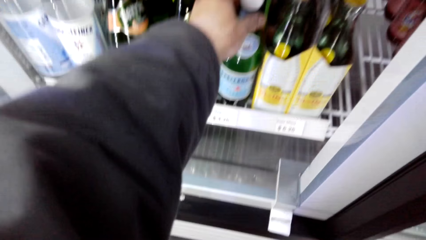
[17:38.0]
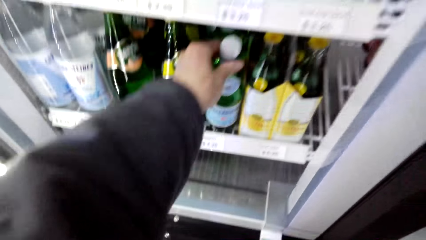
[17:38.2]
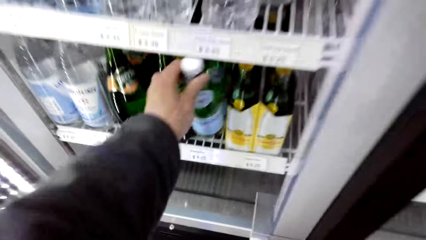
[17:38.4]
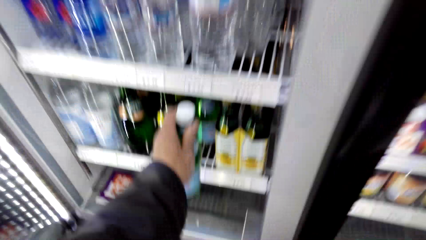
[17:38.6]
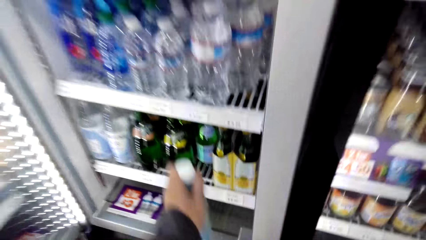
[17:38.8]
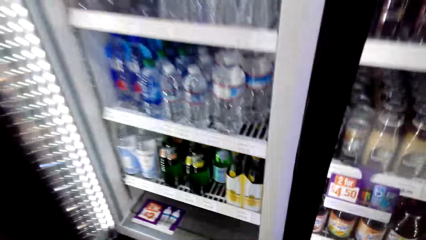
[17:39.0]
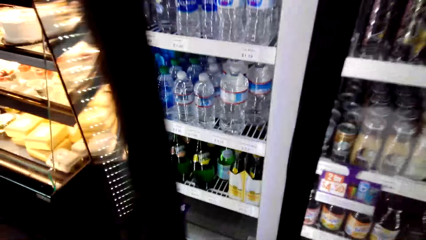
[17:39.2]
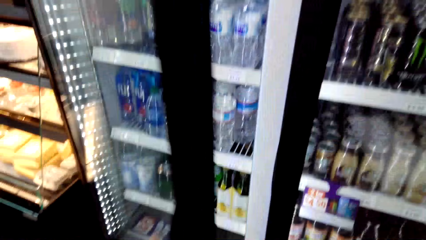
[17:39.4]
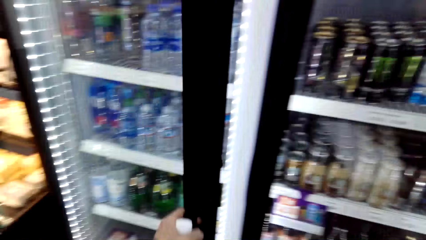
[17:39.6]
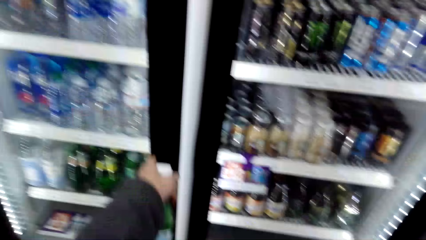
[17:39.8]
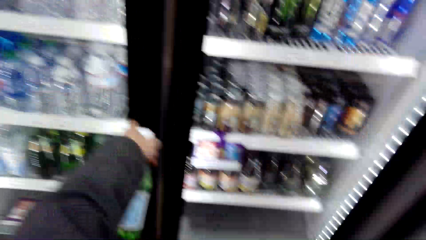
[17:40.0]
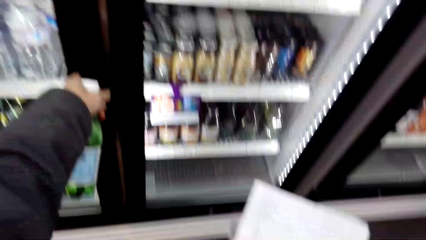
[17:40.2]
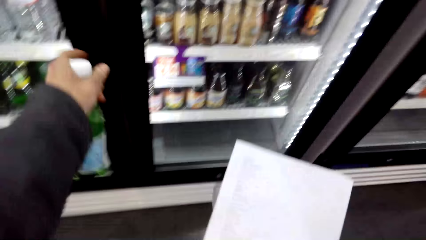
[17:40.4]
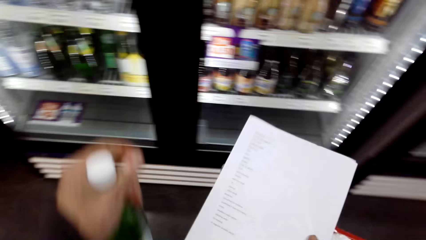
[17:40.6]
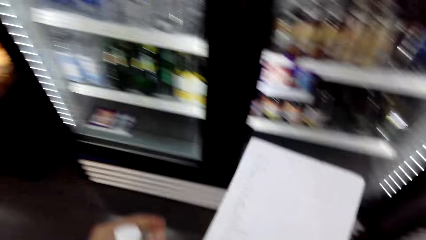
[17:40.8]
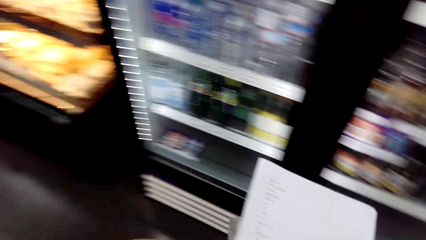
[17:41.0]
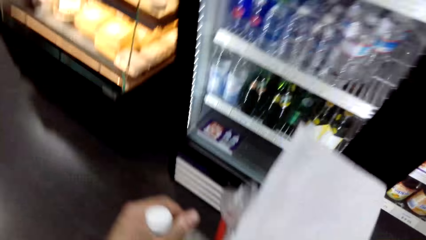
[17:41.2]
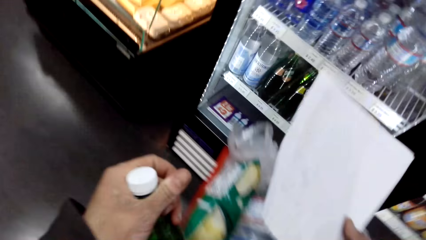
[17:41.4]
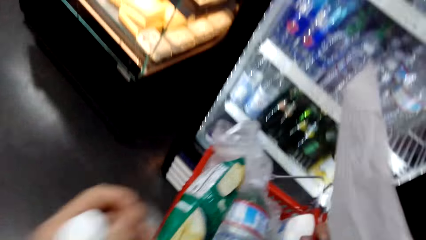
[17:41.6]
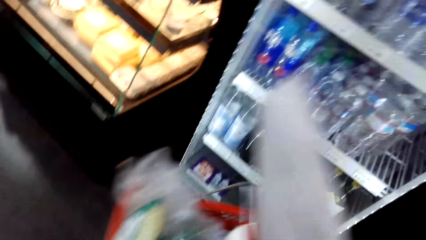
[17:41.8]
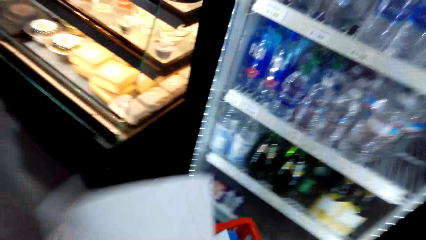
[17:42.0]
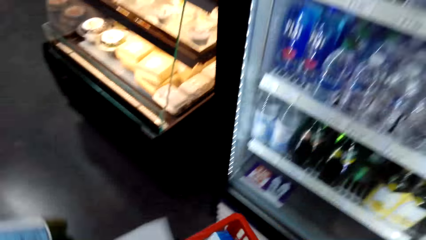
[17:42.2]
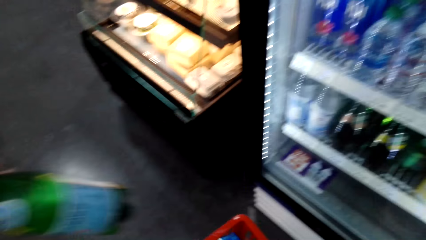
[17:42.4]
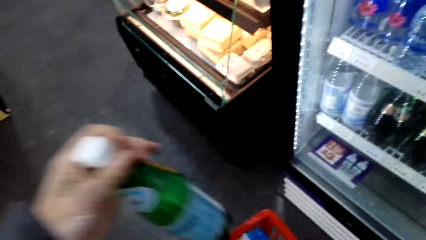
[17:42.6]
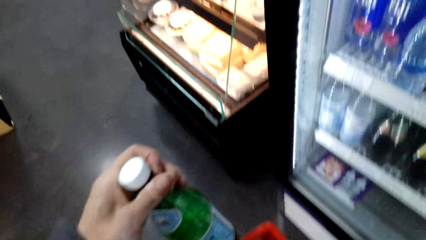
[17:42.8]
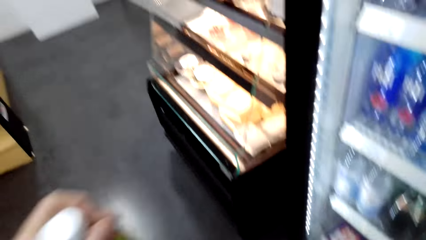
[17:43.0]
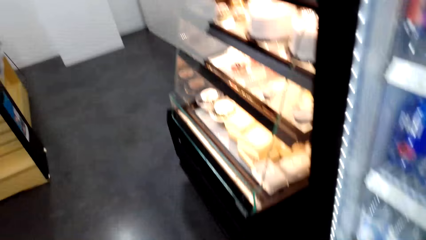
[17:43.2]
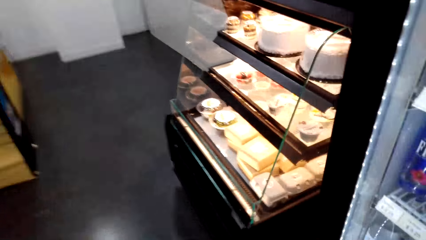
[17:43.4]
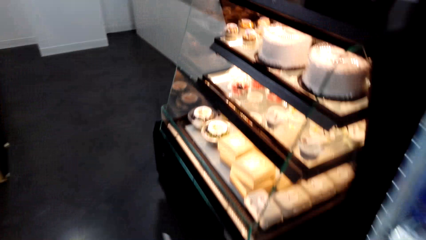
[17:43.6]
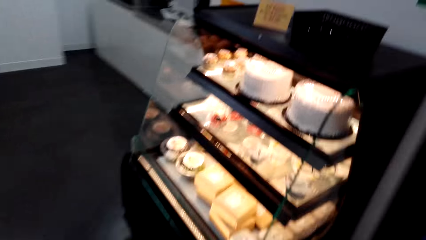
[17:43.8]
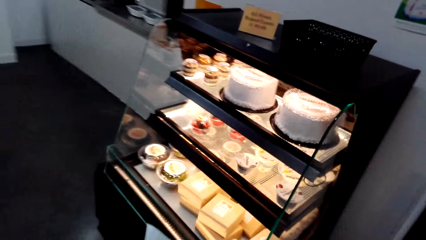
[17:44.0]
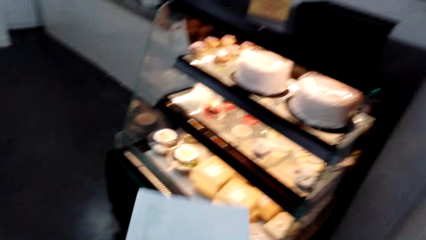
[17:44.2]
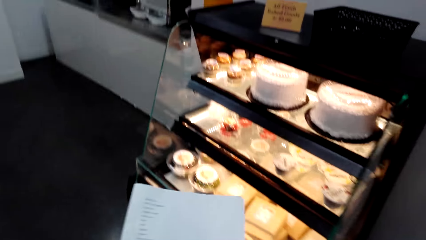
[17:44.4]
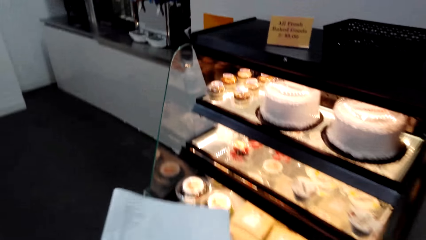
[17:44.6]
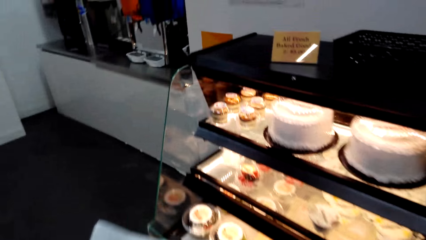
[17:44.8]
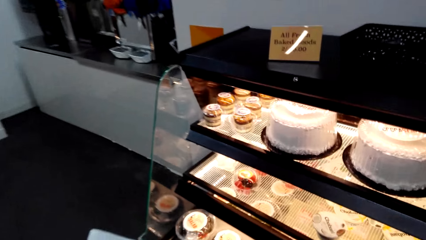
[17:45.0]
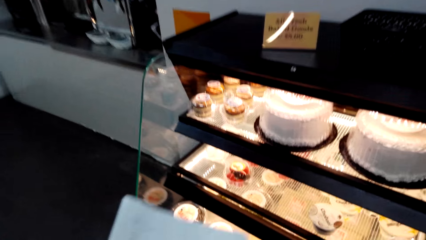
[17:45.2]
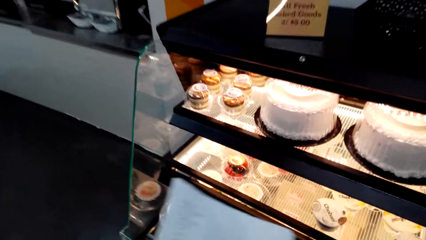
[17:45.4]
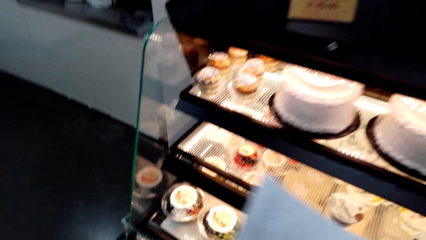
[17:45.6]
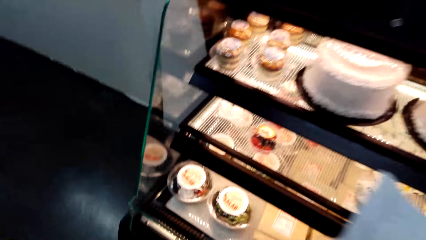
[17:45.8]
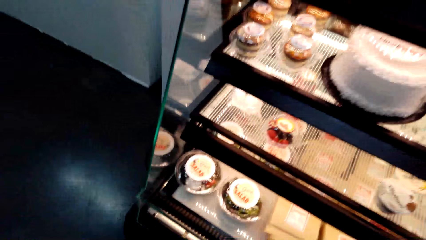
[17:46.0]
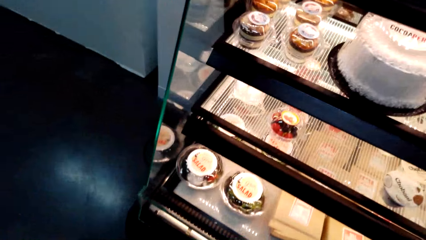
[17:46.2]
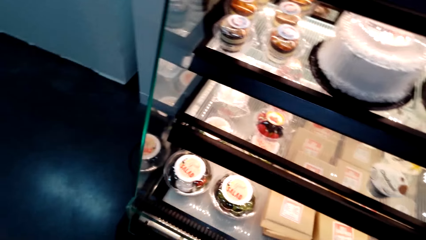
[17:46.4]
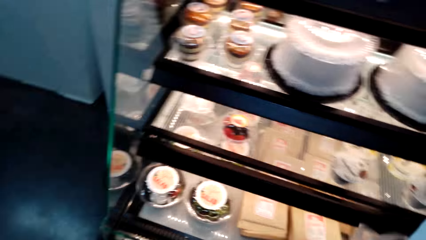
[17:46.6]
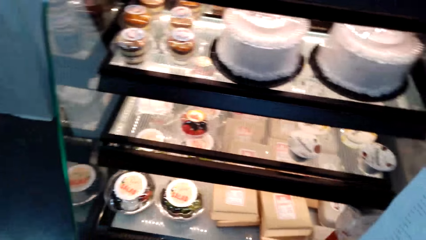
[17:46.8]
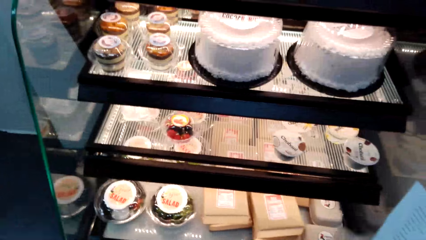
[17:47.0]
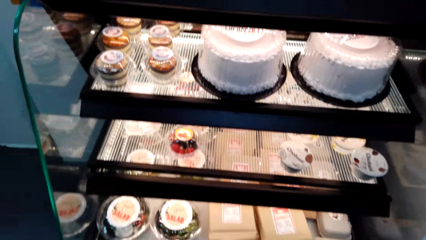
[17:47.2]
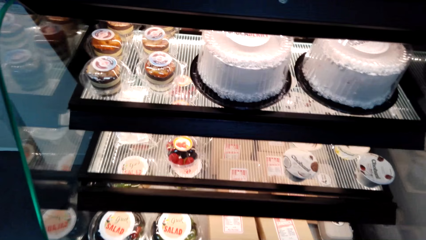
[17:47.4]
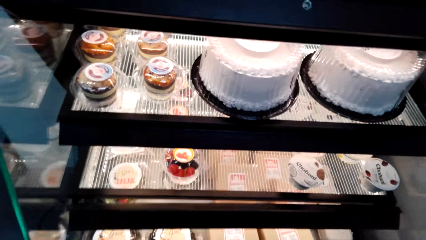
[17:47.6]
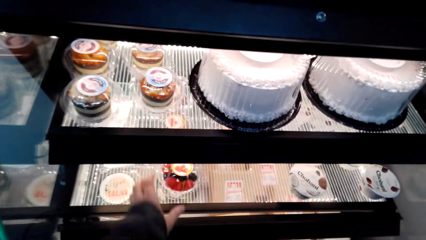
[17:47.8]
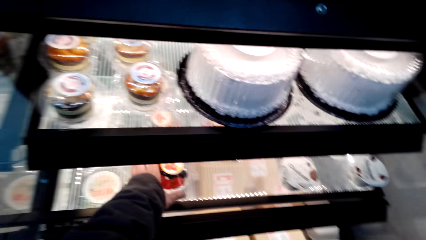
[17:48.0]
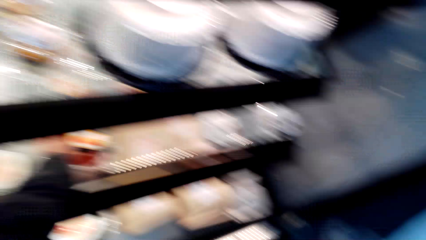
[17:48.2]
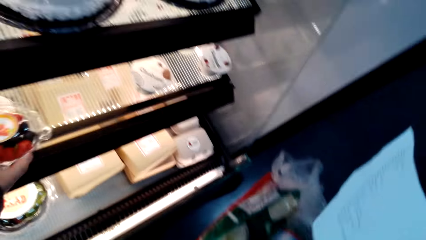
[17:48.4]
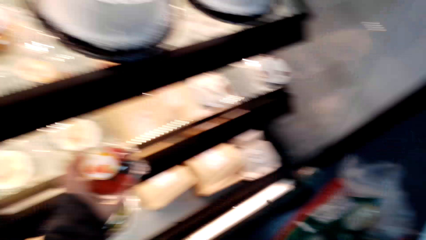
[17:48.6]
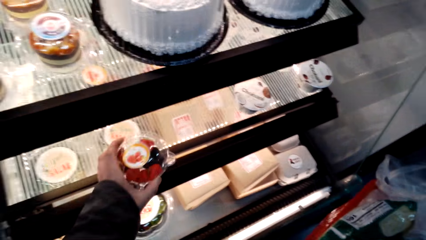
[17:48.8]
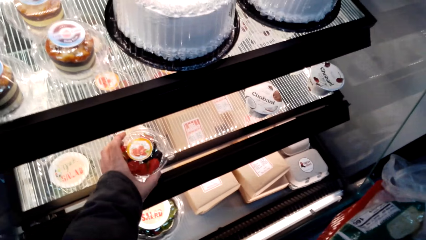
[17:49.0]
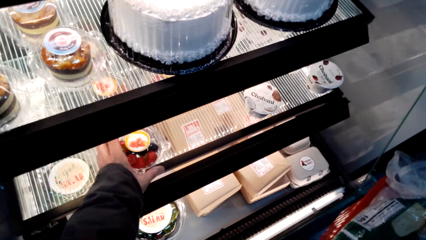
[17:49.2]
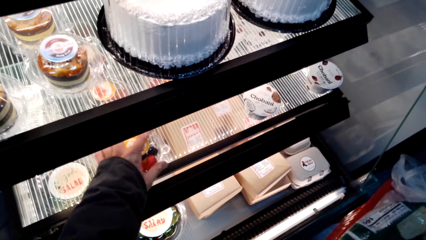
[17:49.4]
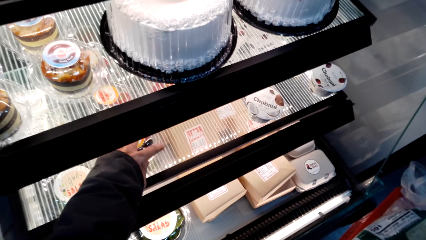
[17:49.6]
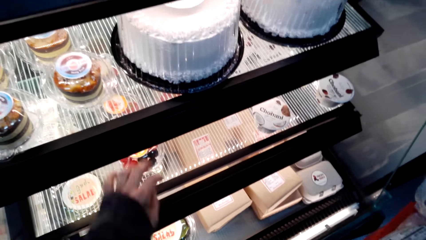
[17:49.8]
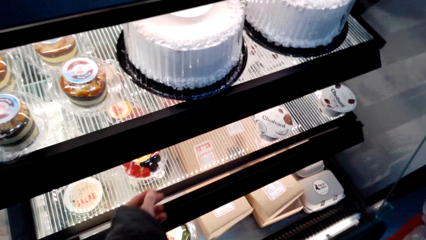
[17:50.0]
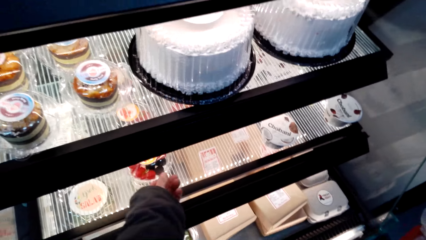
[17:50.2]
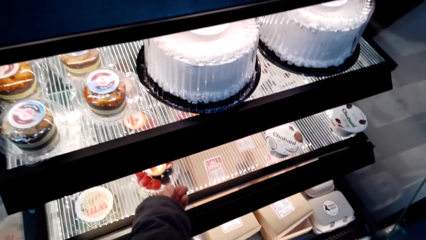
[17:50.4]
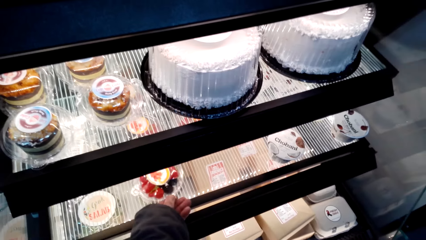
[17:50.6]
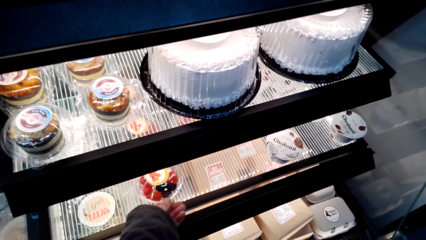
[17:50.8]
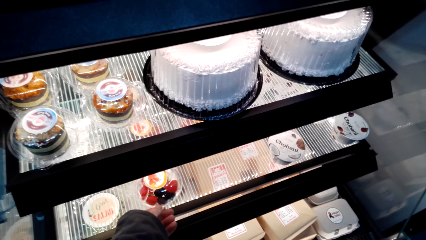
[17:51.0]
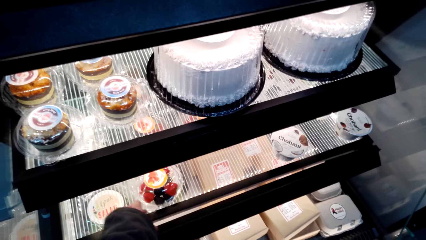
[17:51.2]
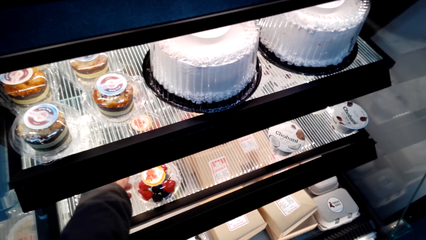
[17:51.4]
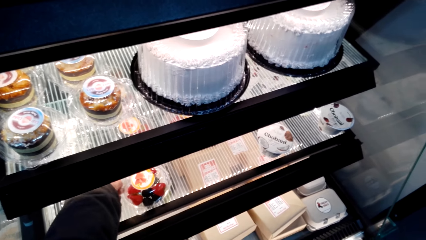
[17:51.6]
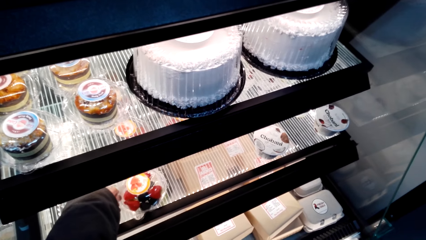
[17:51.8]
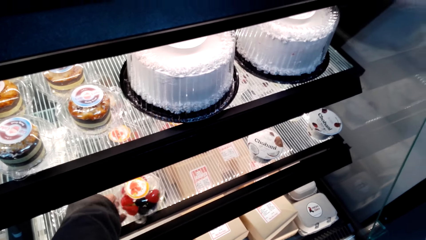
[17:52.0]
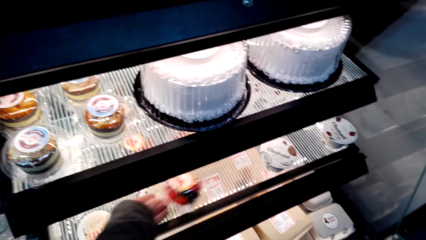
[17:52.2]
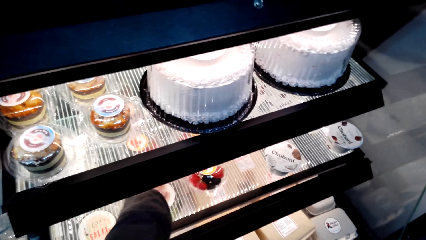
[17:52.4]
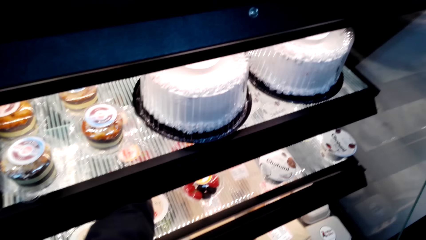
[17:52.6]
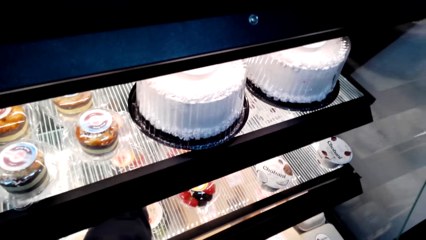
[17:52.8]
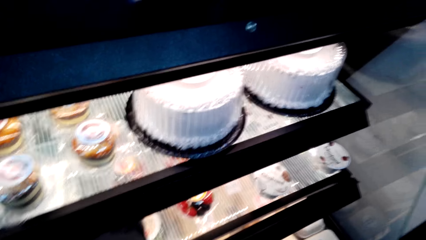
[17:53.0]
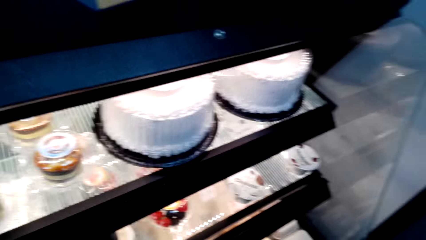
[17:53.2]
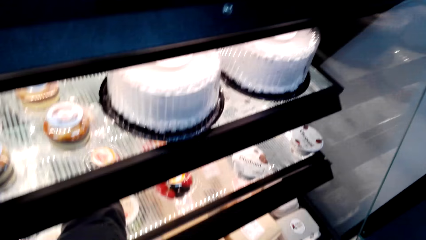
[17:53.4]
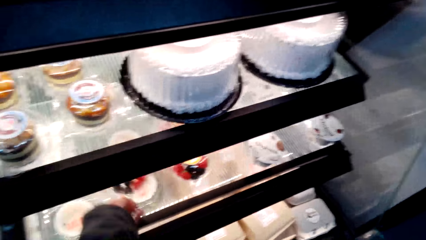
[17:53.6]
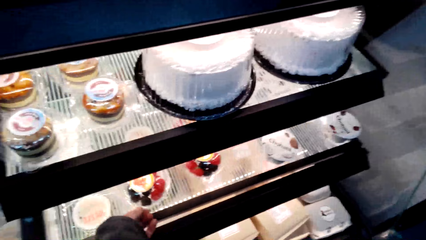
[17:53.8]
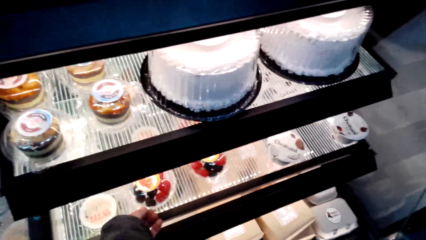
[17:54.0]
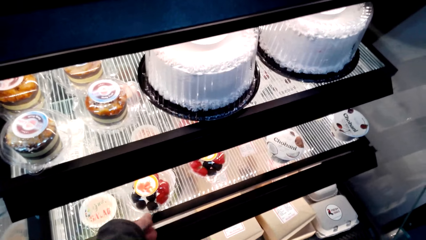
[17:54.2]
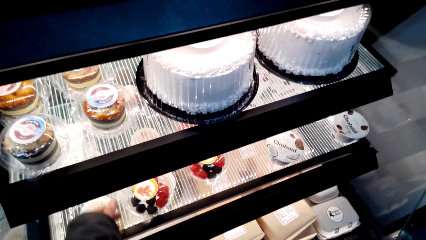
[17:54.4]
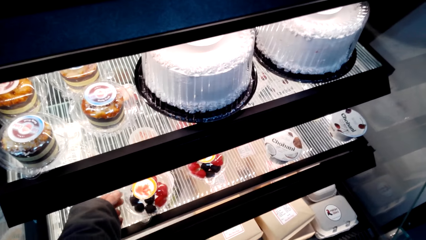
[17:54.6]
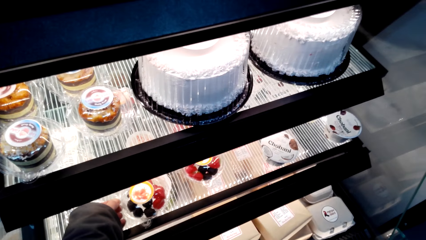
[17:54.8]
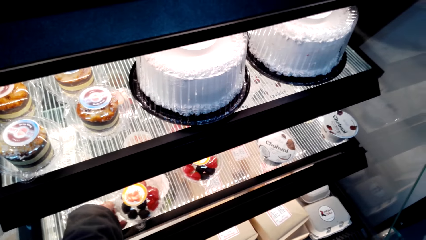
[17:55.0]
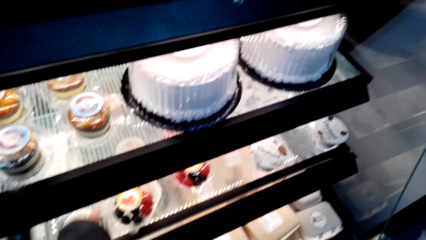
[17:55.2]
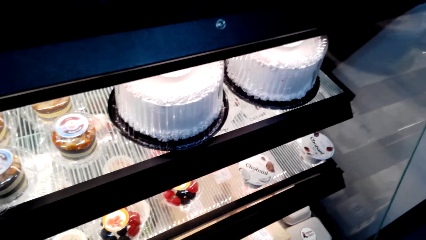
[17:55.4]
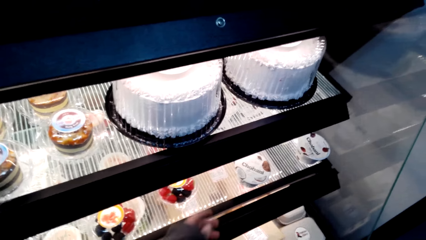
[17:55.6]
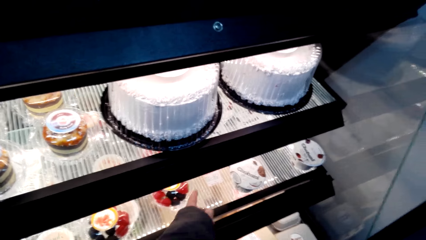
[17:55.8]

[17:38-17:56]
The camera wearer picks a bottle in the fridge. They close the fridge. They turn around. They walk around. They hold a paper. They pick a fruit container pack. They adjust the fruit container pack.
